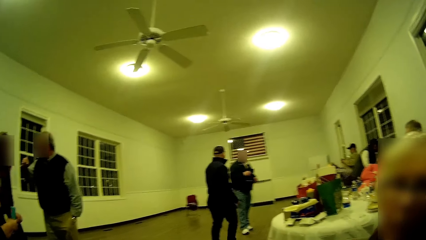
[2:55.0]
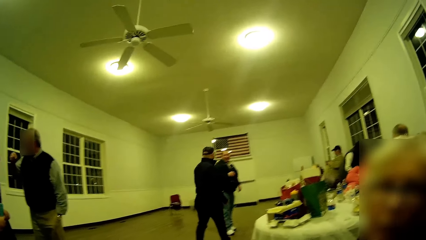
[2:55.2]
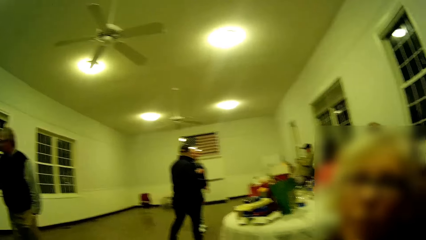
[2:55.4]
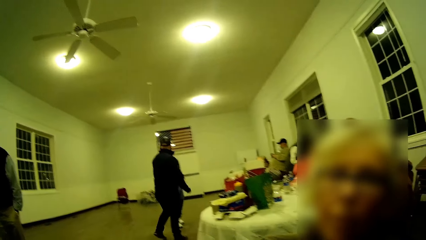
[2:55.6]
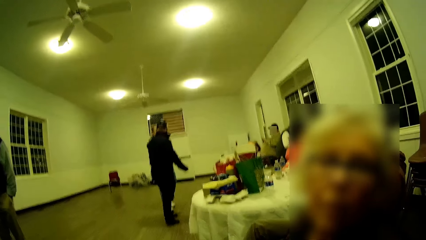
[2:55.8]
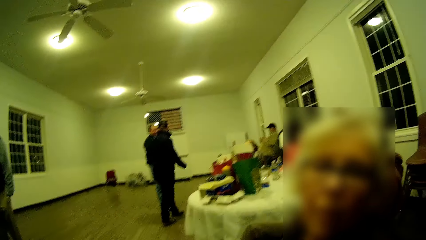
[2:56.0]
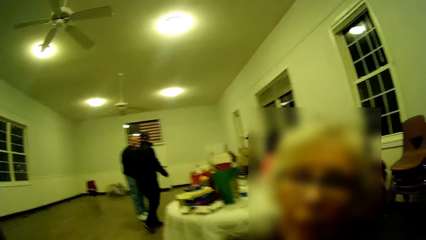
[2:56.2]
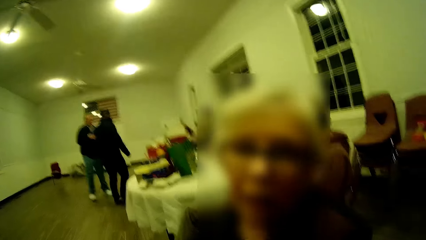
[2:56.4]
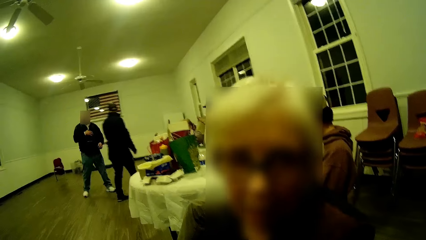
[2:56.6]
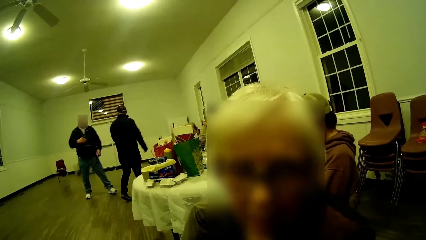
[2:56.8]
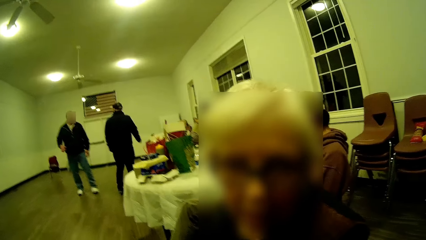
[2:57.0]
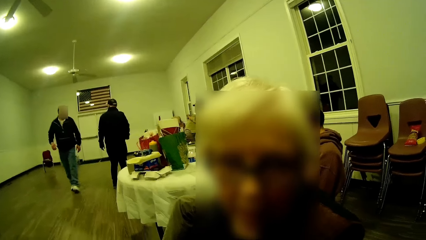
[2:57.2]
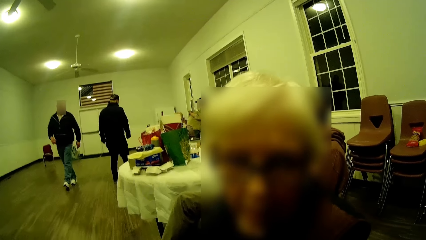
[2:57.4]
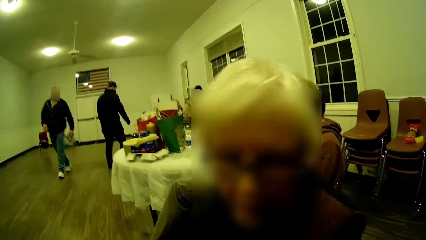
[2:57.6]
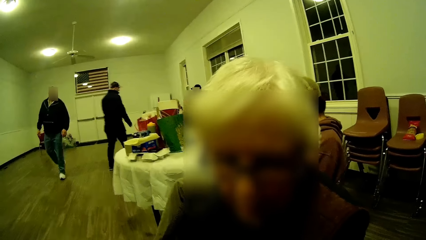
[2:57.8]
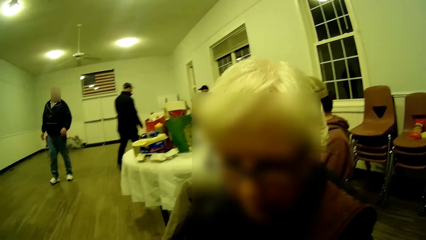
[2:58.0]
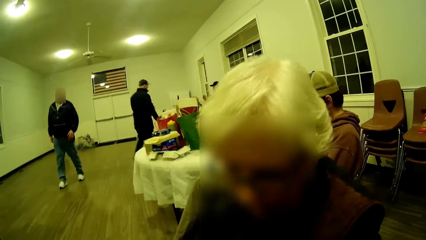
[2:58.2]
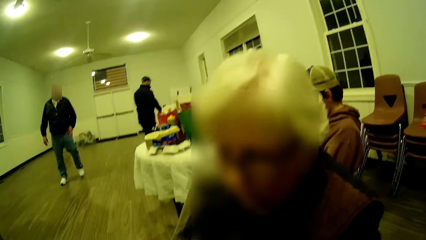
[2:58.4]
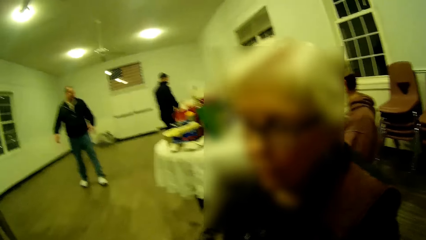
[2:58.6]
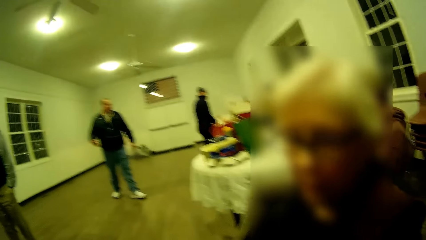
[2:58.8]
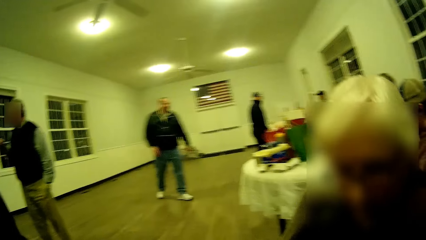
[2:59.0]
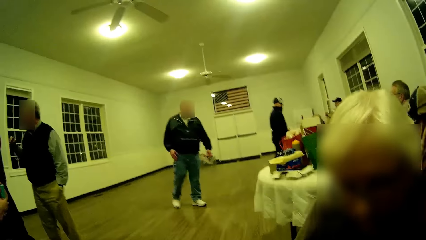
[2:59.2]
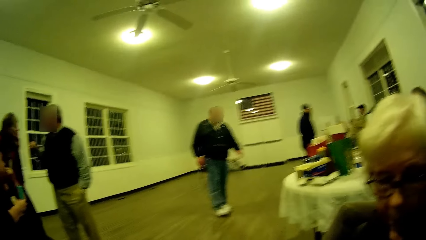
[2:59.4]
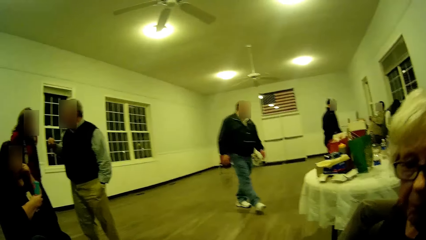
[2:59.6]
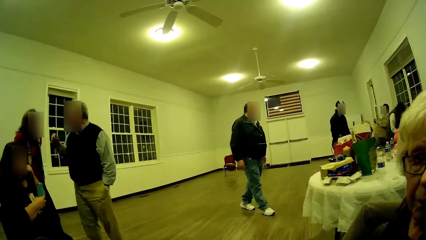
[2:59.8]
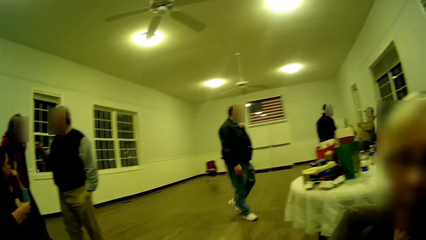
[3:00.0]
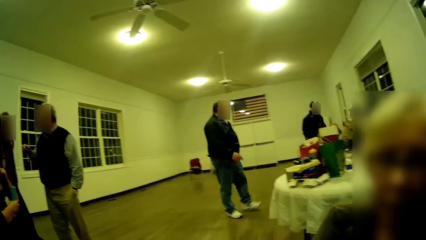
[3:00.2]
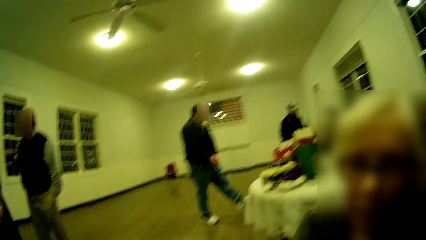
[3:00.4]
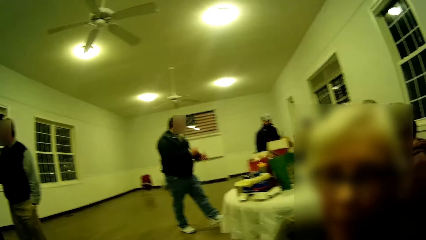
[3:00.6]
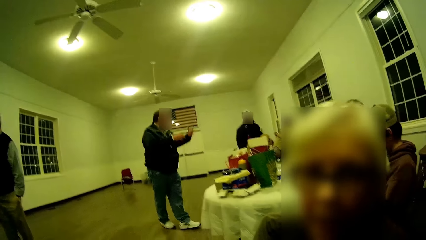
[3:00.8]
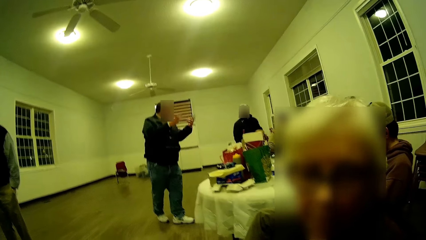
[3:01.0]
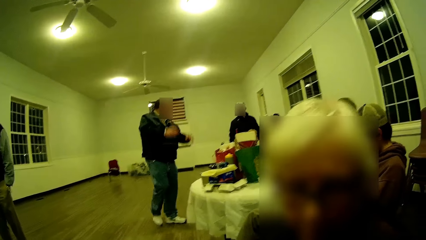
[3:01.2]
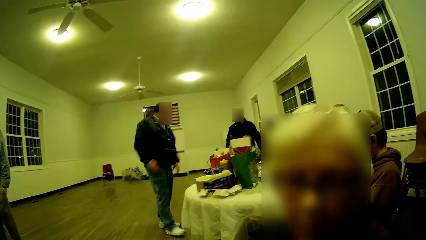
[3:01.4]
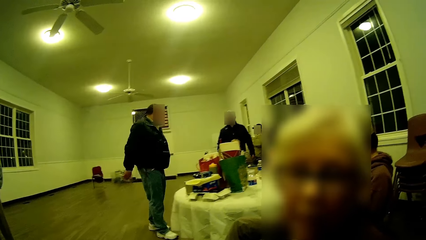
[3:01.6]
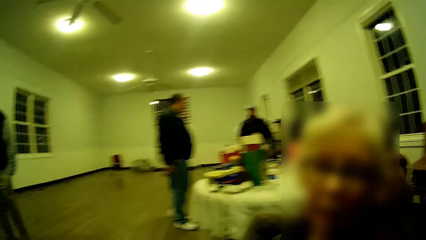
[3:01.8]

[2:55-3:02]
A woman converses. She nods her head.

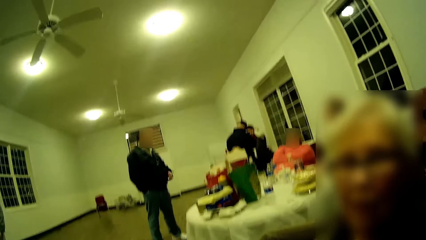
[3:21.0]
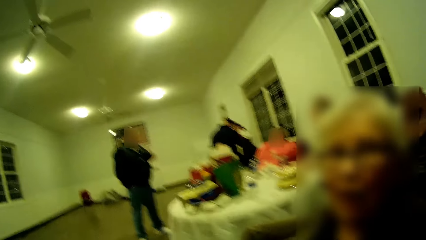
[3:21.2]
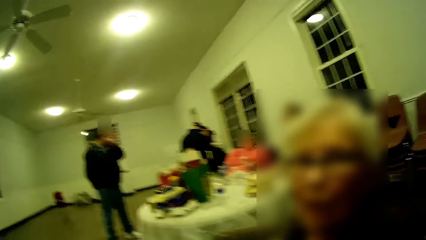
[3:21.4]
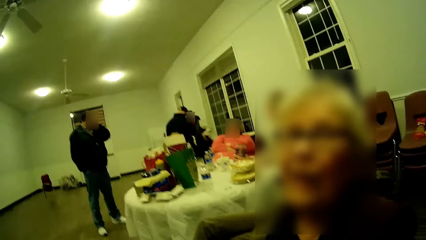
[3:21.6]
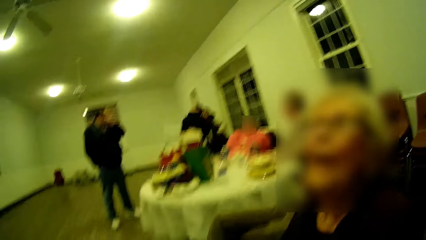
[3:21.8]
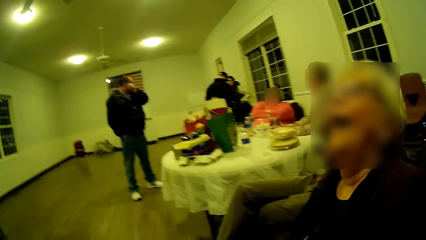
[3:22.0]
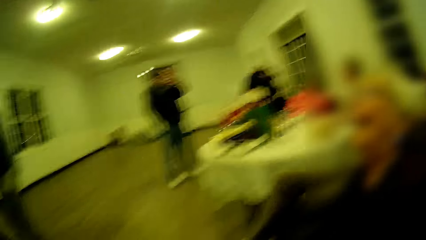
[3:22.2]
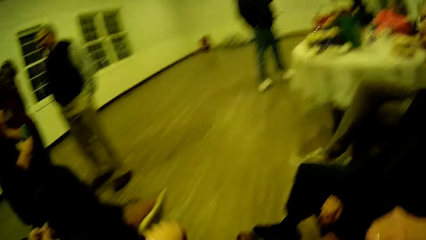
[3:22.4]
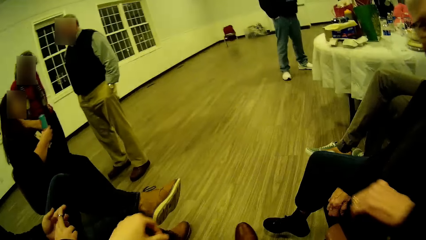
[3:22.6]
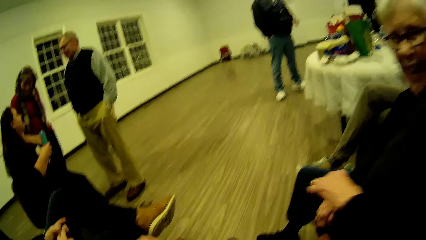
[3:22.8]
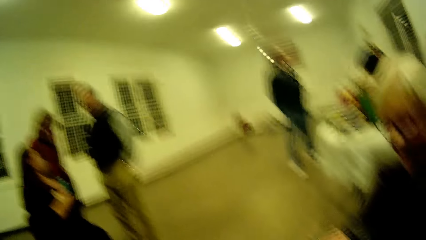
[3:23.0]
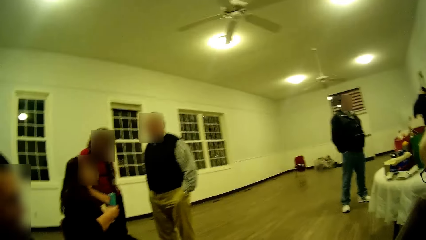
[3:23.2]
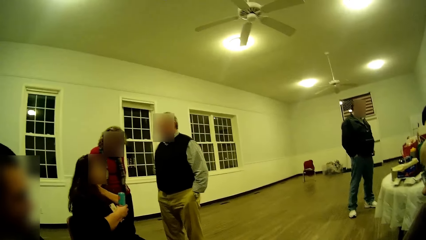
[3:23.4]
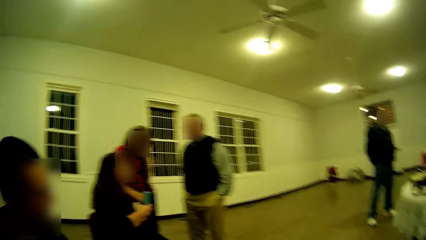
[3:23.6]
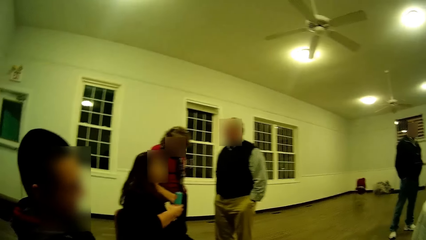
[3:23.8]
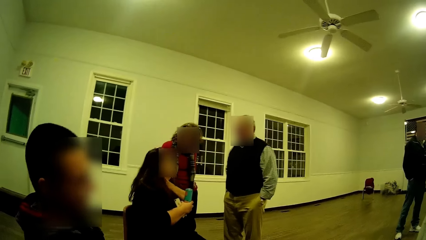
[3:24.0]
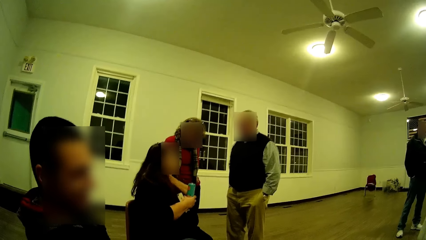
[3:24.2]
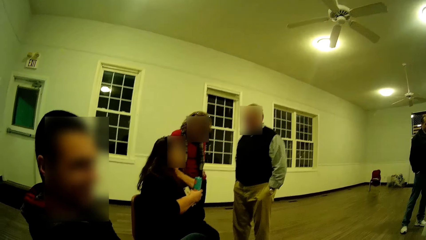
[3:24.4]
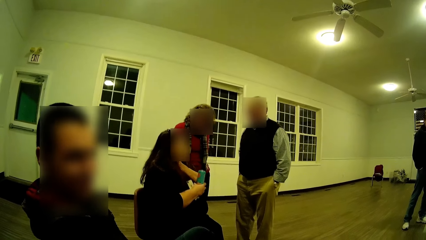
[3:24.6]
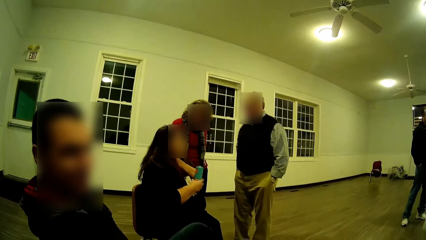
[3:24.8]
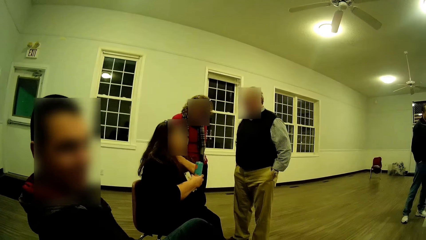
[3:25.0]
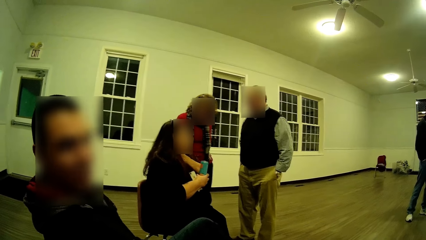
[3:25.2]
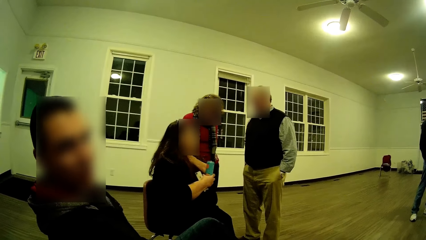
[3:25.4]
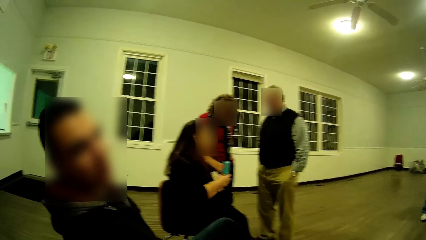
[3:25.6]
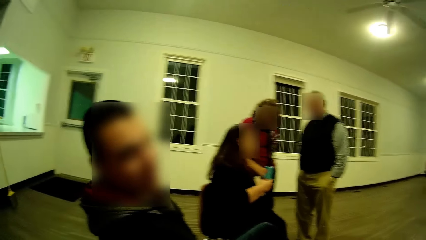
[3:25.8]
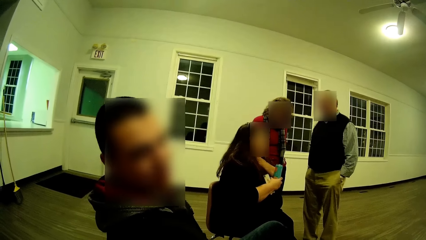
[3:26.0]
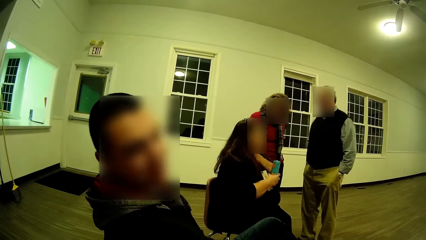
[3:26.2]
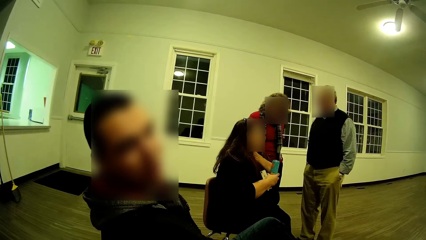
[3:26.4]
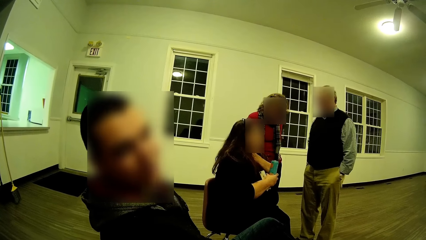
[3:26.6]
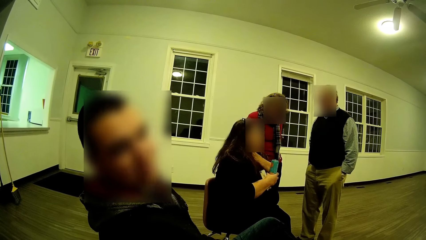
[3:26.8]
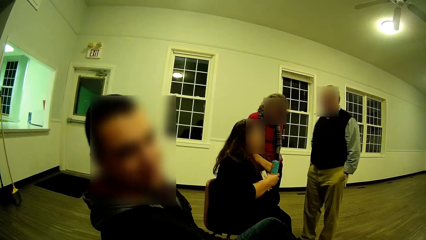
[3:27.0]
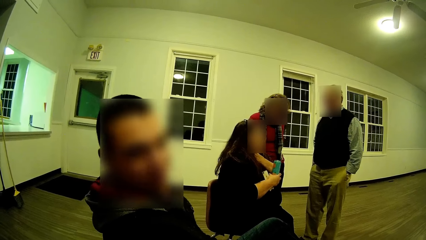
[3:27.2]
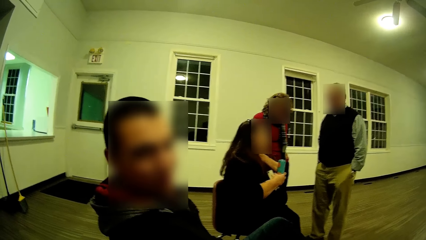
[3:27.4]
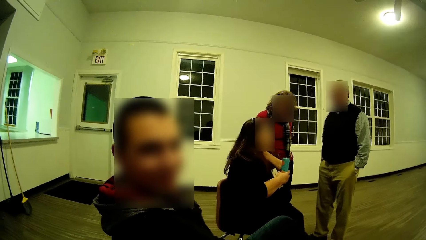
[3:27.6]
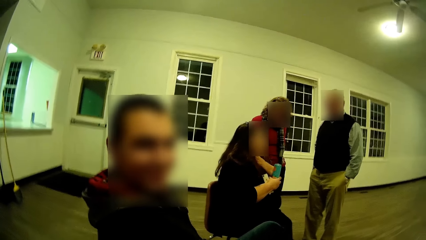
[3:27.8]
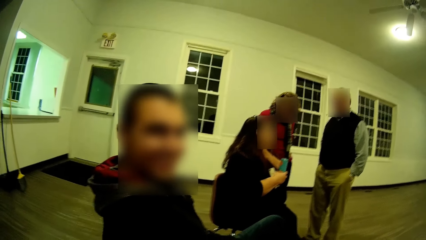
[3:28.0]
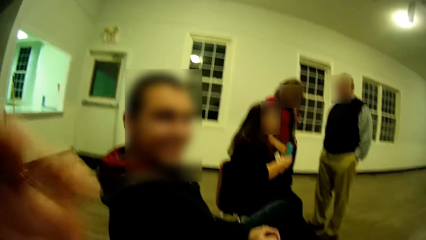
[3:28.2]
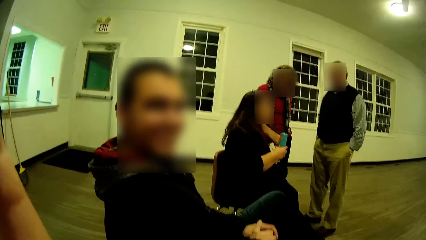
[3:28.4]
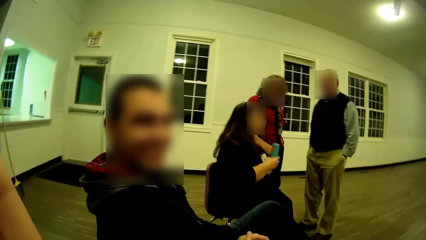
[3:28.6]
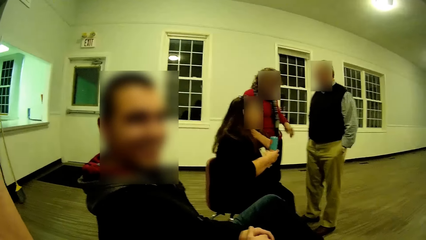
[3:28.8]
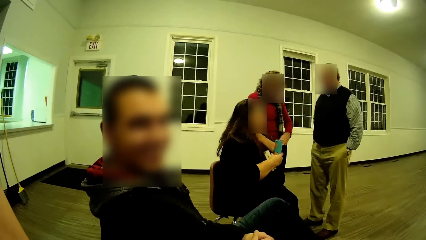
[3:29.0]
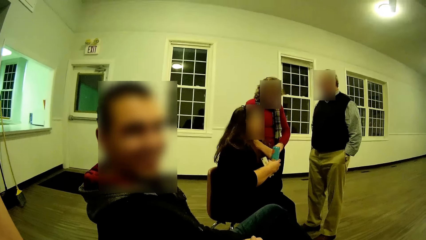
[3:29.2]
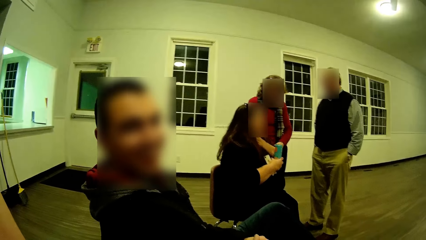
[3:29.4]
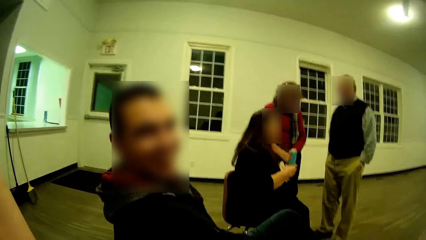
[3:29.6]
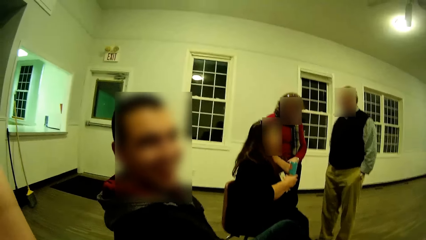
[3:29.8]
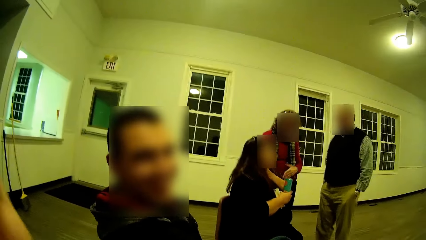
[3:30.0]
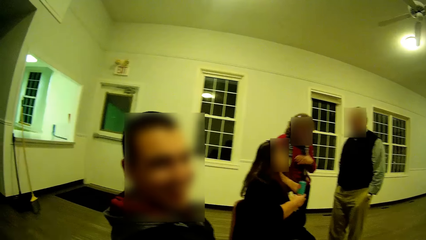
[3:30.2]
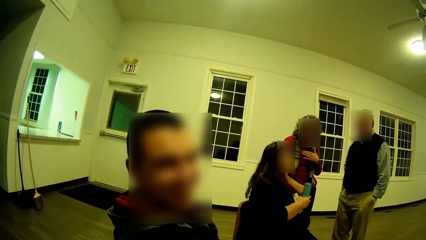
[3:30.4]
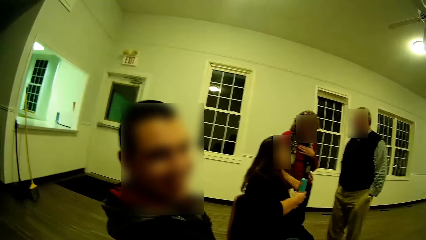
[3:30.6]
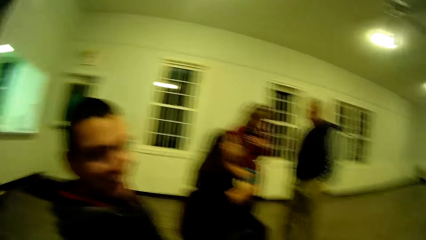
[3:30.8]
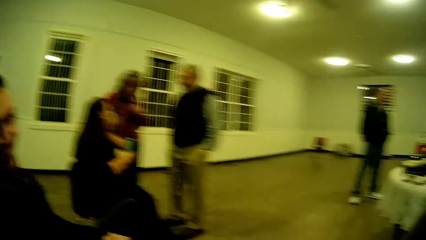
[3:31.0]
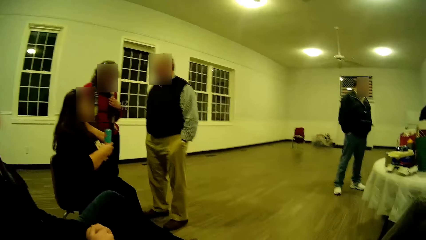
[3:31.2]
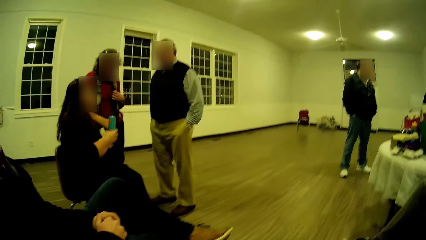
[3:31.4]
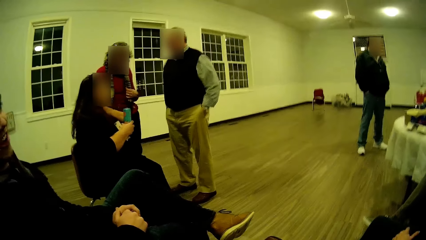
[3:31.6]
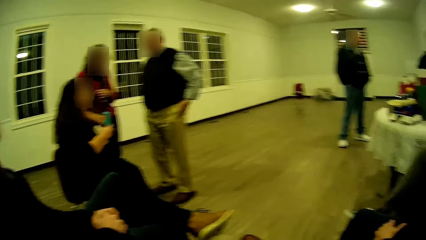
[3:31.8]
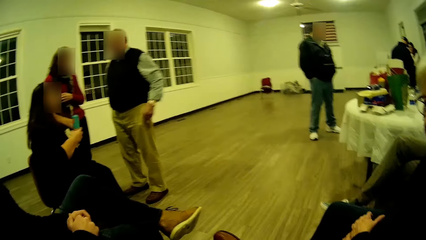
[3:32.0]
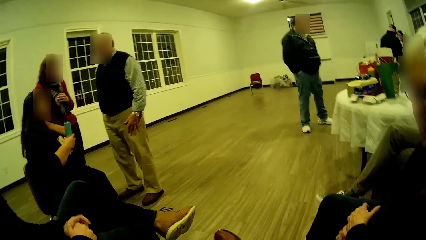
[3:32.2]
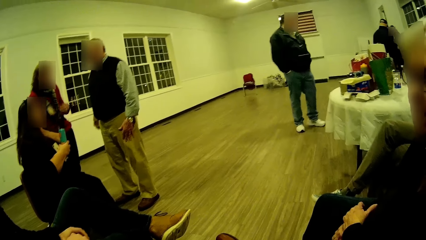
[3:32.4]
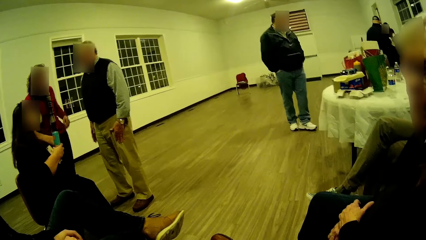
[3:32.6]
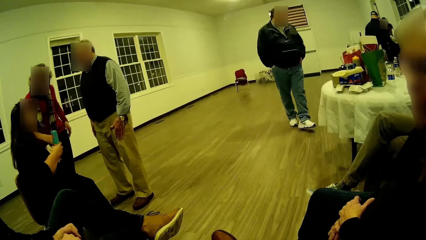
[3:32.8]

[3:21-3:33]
A man laughs. A woman puts her hands together. The camera wearer looks around. The man converses. The camera wearer raises her hand and returns her hand downwards. The man talks.
